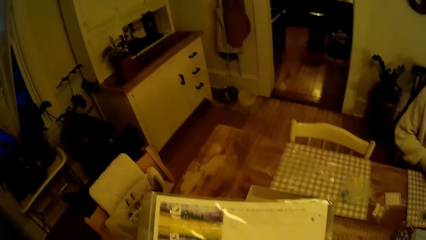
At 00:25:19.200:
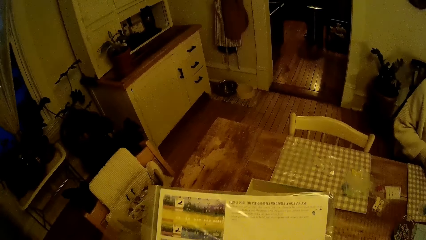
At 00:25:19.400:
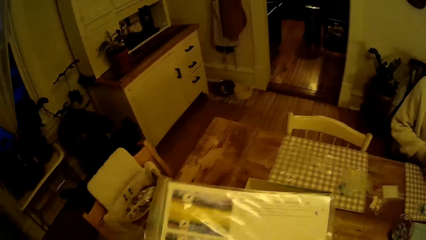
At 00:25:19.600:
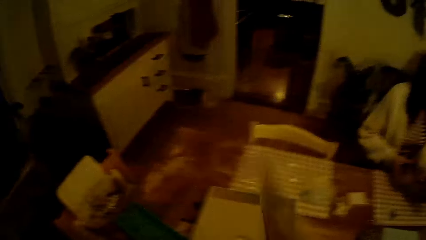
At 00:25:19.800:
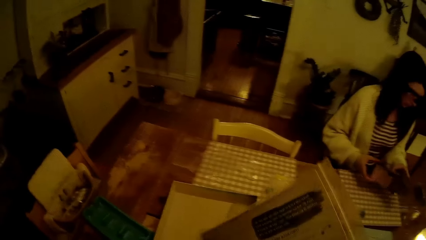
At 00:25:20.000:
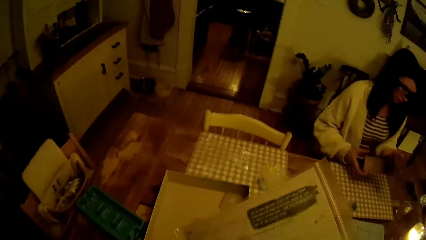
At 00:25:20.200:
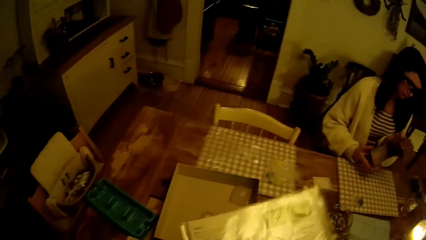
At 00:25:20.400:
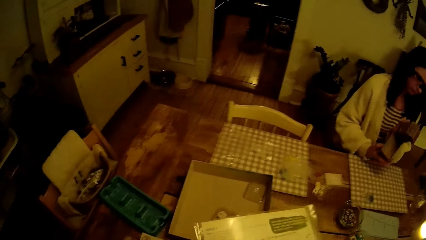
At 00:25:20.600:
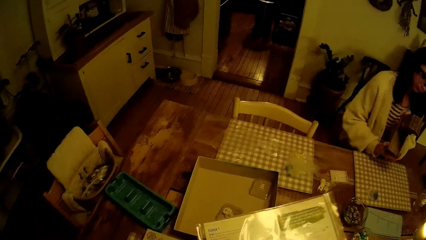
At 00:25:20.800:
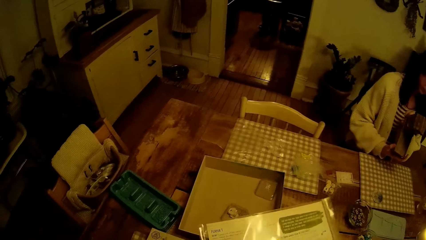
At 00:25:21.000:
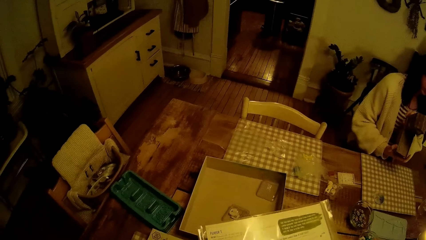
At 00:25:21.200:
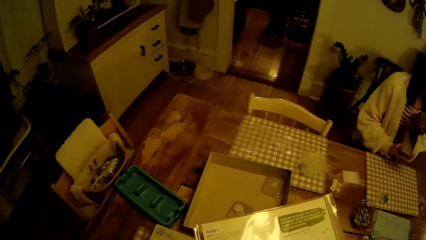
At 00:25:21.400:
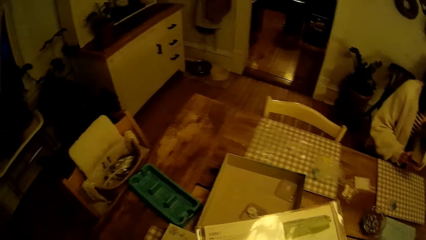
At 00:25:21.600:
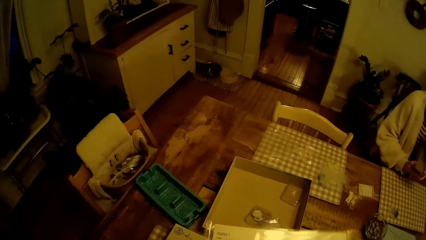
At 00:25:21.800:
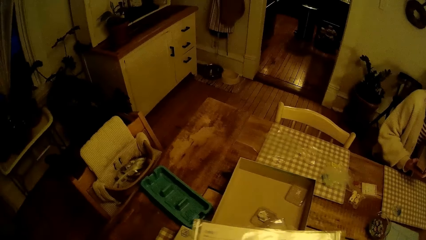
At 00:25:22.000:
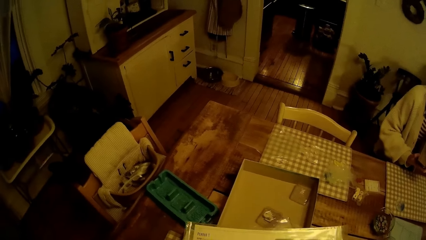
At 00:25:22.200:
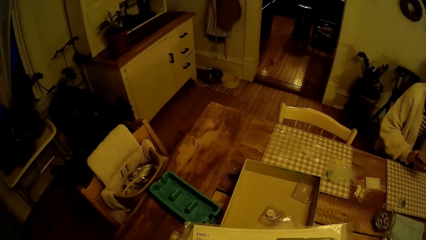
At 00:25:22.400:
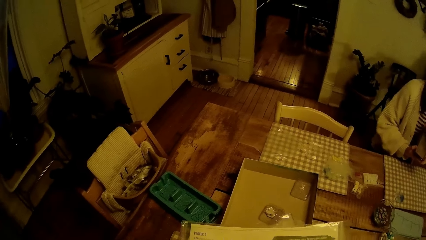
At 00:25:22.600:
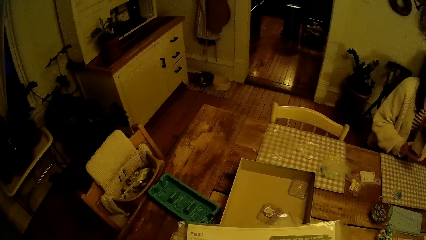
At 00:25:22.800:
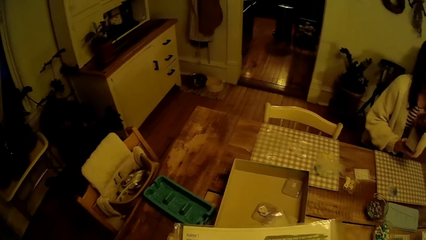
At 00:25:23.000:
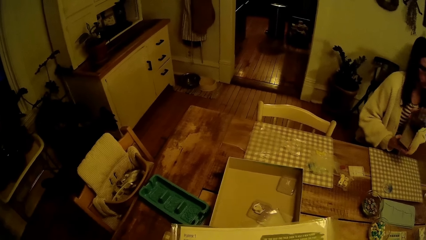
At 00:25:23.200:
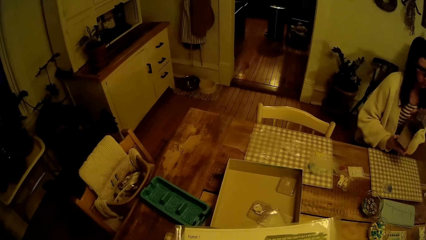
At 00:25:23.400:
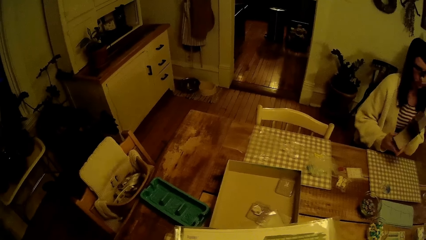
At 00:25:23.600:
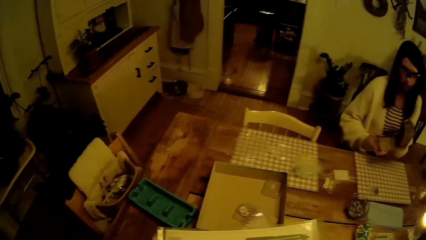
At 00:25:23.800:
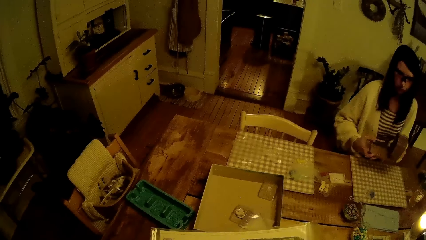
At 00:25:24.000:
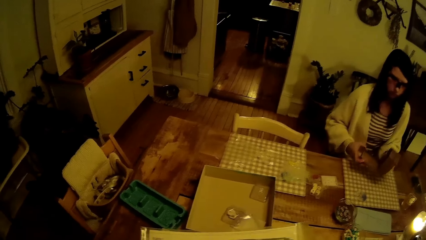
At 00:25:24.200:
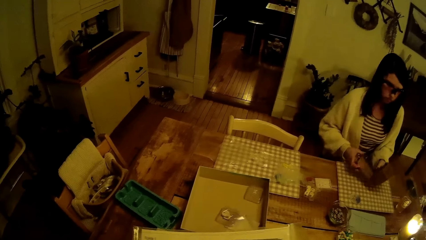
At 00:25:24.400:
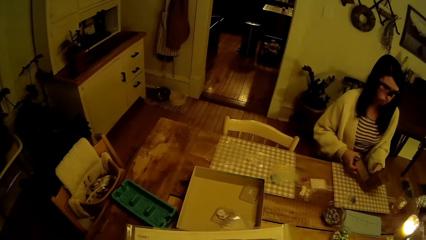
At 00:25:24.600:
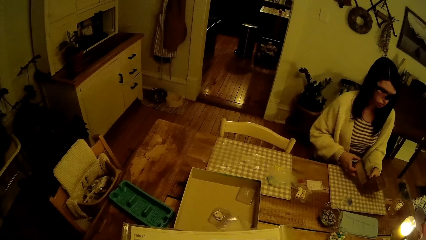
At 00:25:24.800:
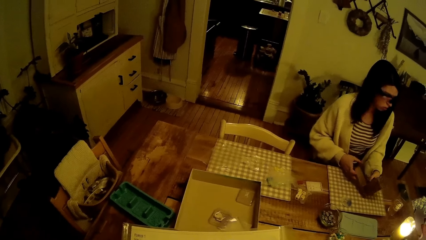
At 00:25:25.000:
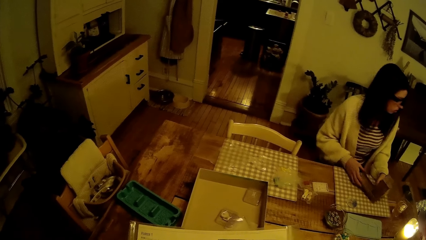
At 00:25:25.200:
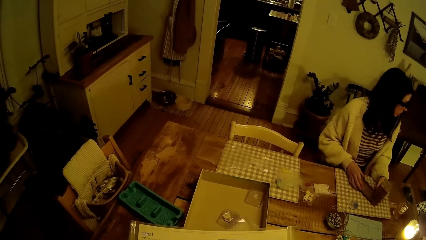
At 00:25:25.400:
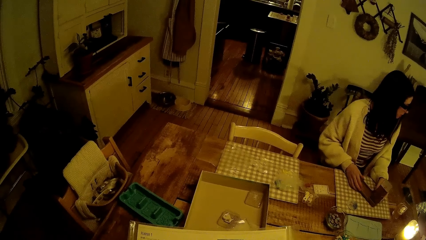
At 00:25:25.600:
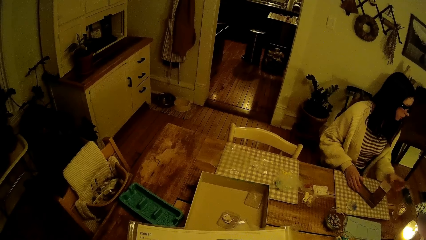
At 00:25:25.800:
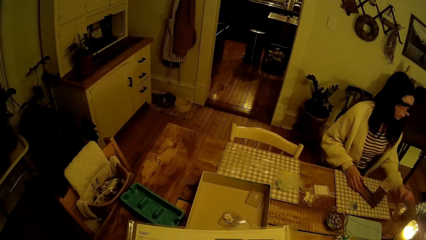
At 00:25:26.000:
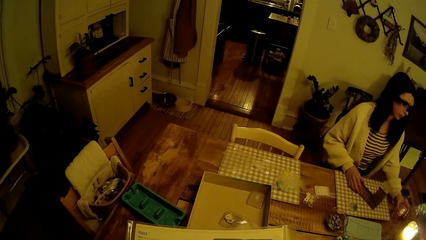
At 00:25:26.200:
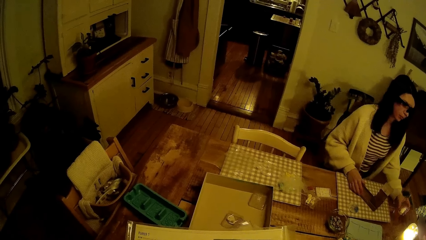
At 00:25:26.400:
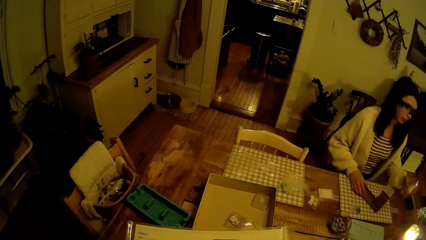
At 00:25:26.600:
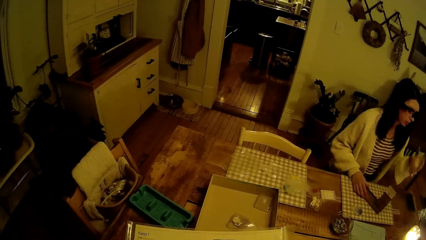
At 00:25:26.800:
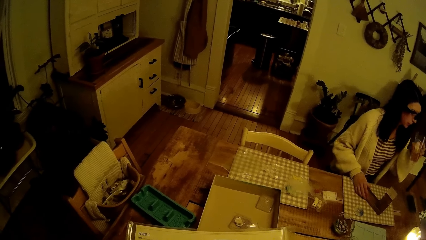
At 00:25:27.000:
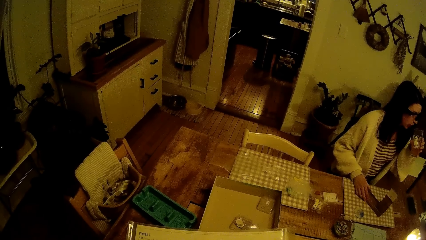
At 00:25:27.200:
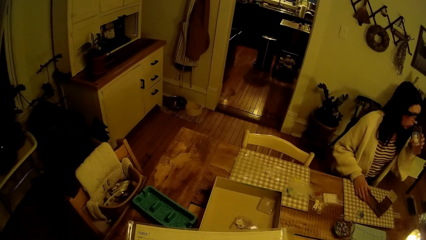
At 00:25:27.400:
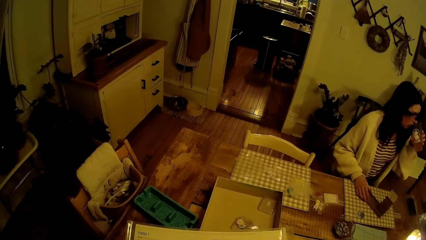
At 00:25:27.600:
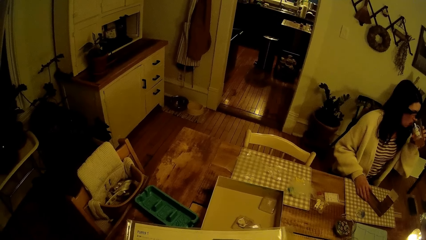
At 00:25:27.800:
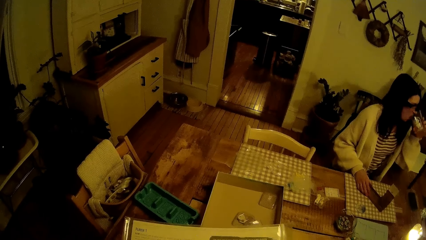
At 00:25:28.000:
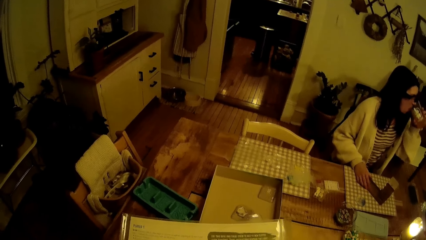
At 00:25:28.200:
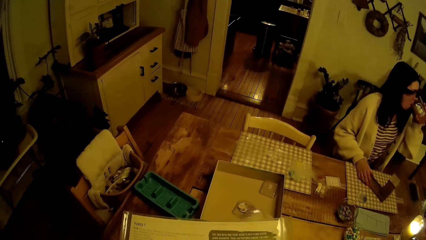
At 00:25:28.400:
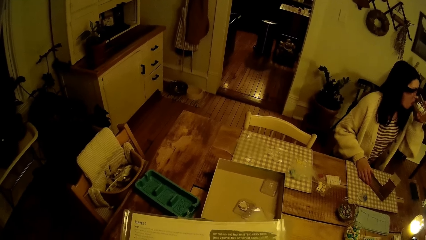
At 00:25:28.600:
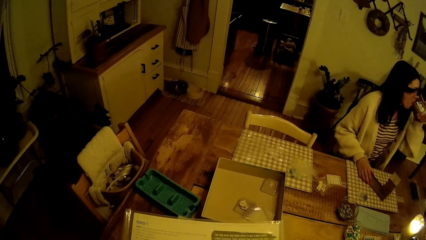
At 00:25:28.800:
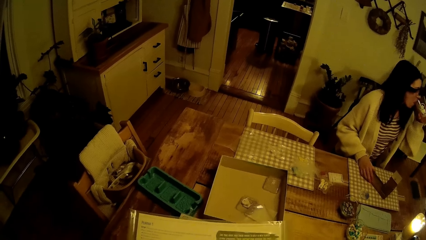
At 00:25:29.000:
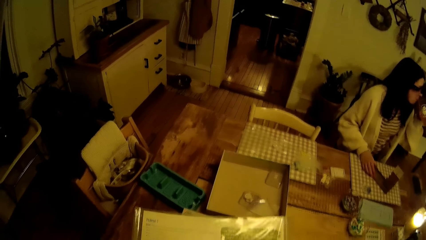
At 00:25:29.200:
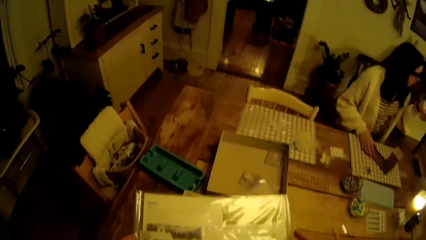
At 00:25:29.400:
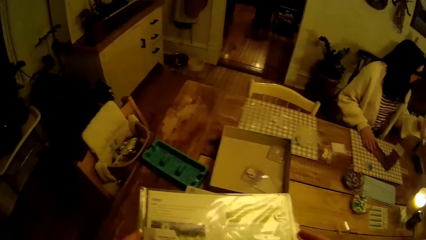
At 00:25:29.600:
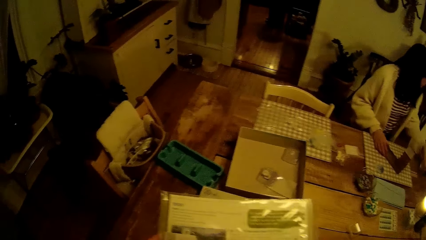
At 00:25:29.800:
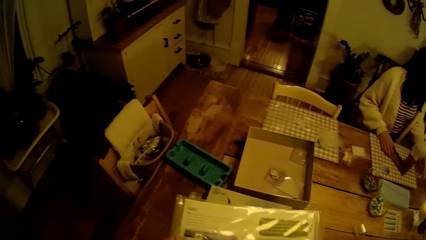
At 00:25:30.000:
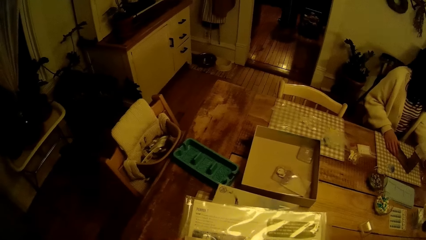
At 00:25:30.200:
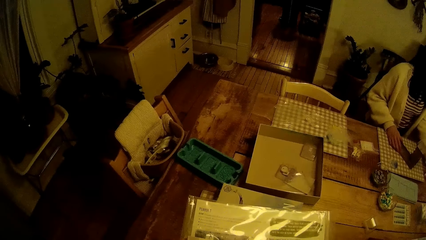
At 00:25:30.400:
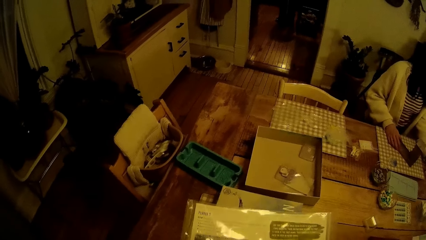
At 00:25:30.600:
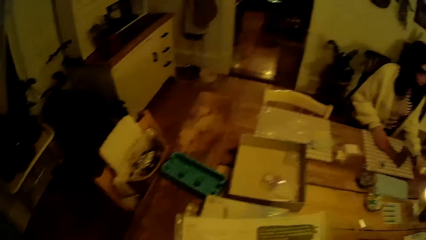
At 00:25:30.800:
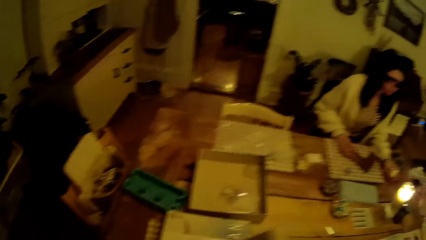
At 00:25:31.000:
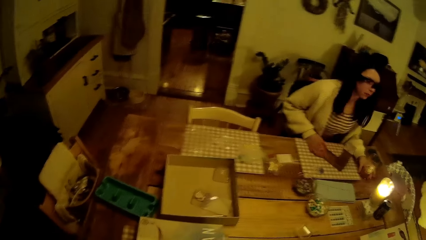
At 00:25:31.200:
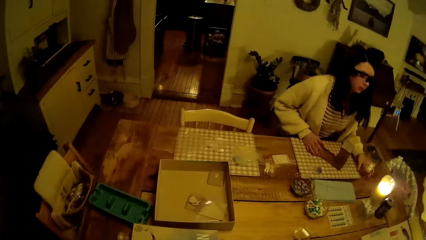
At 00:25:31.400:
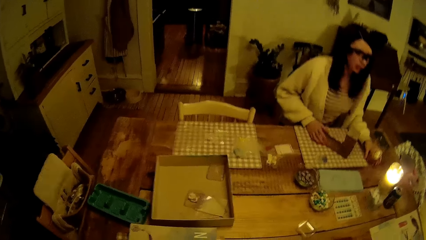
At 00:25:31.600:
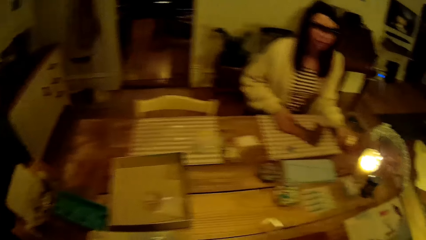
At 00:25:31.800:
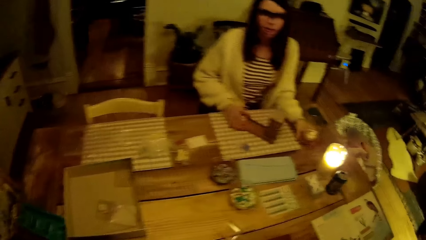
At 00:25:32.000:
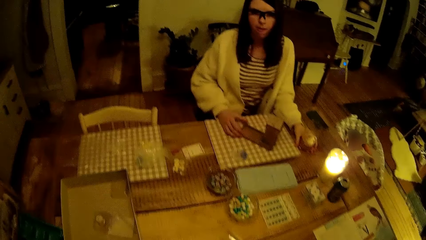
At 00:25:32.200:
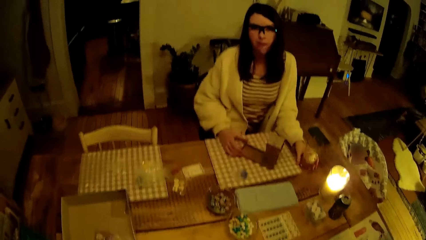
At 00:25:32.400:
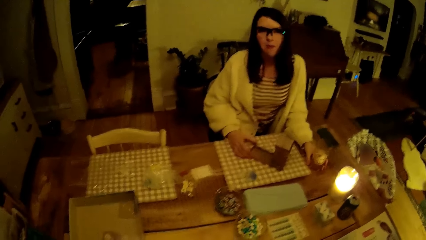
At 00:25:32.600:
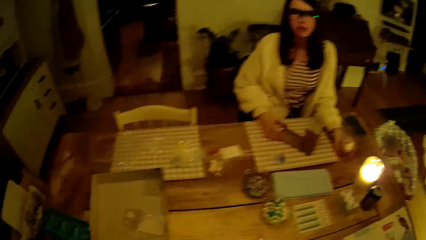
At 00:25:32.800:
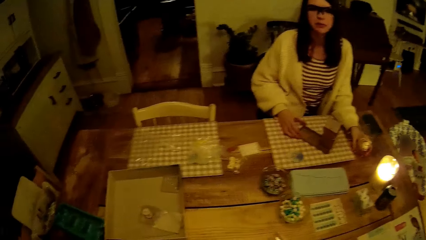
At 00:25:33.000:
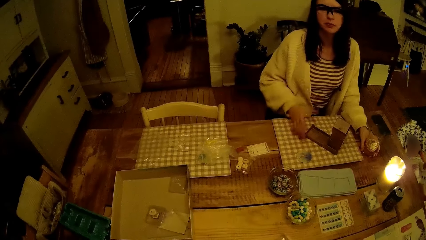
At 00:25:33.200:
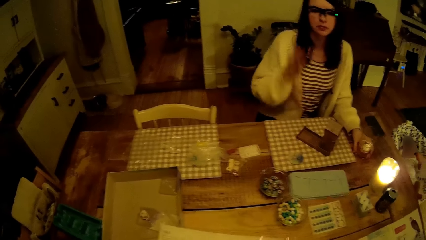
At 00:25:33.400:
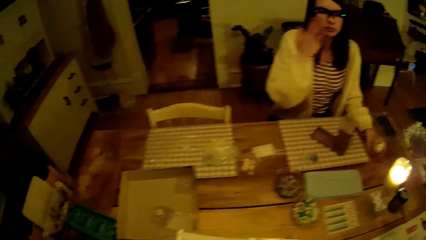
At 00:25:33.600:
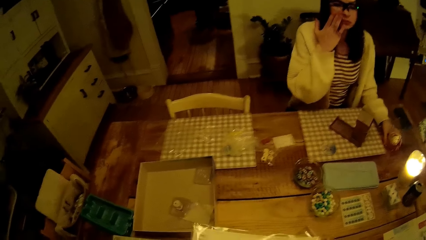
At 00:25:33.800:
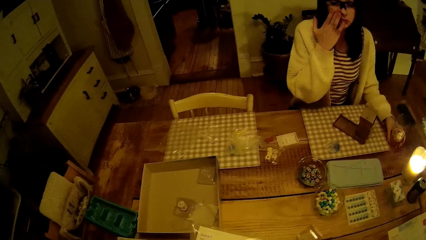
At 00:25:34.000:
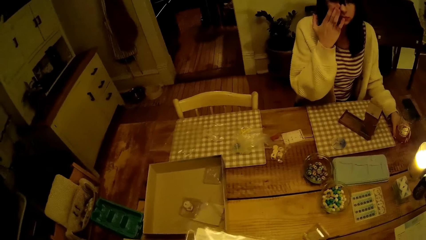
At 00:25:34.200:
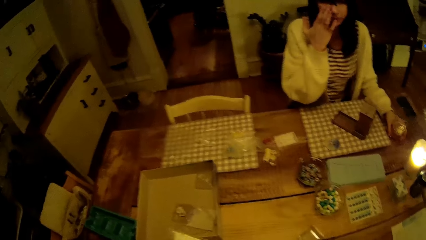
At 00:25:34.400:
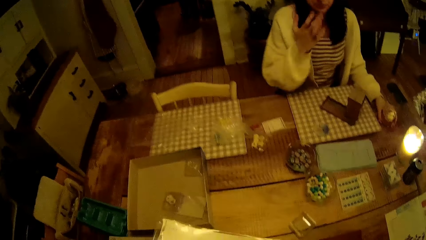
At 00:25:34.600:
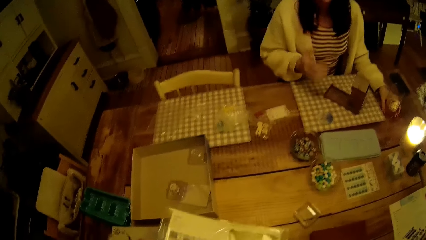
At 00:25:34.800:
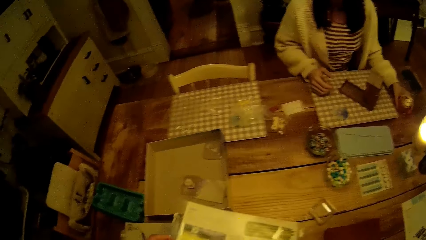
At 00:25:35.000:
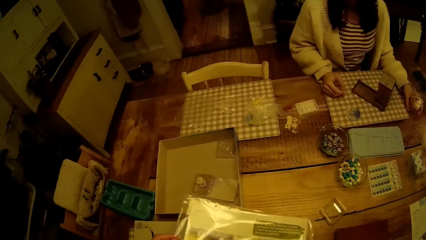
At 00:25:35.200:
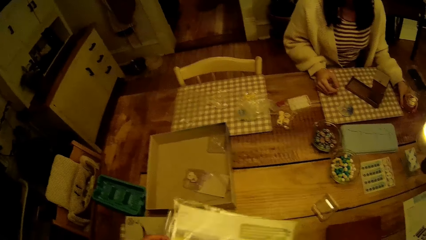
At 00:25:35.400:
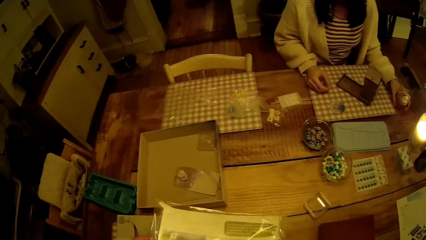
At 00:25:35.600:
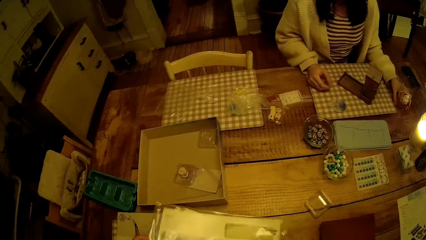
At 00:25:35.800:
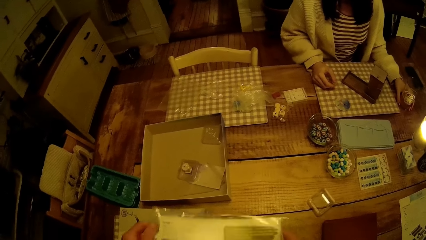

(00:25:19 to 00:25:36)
The woman checks the board game dice tower in both hands. The woman drops the board game dice tower on the table with both hands. The woman picks a glass of juice from the table with her left hand. The woman drinks from the glass of juice or soda in her left hand. The woman drops the glass of juice on the table with her left hand.
